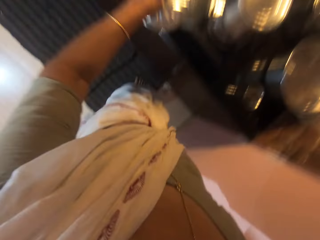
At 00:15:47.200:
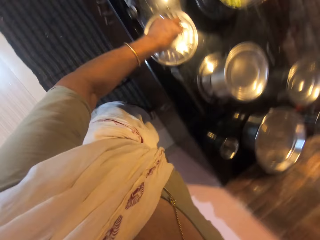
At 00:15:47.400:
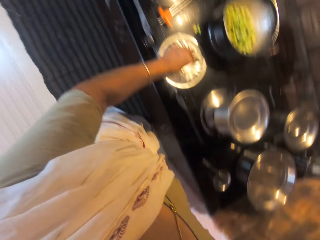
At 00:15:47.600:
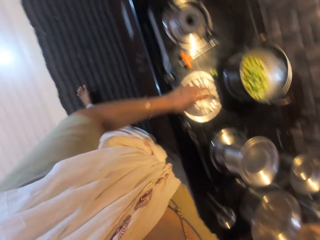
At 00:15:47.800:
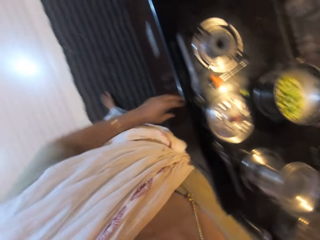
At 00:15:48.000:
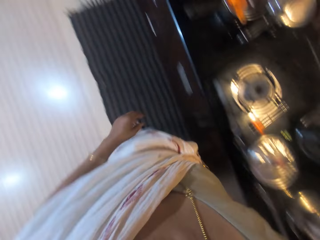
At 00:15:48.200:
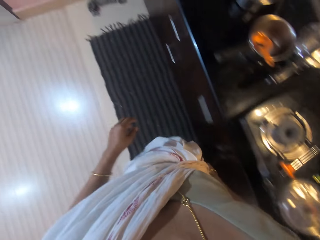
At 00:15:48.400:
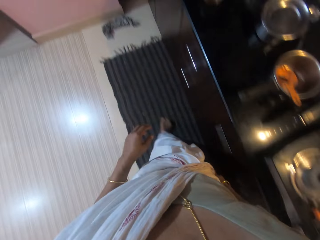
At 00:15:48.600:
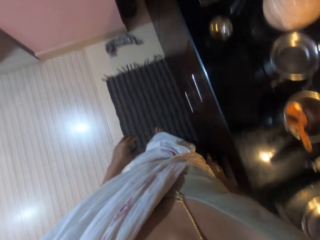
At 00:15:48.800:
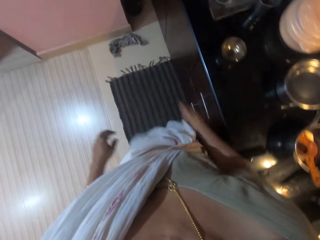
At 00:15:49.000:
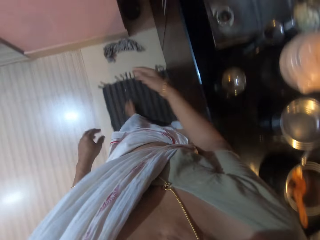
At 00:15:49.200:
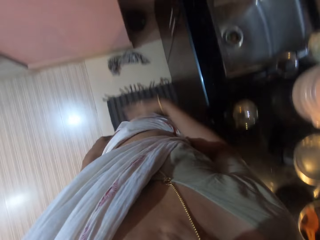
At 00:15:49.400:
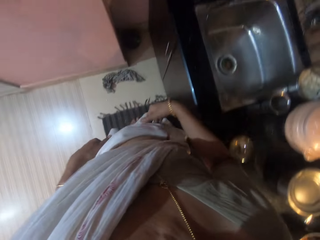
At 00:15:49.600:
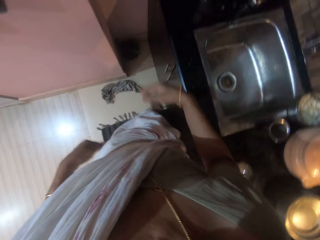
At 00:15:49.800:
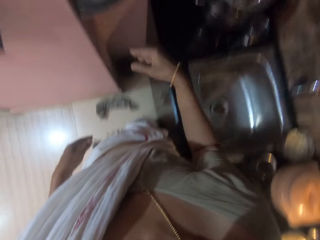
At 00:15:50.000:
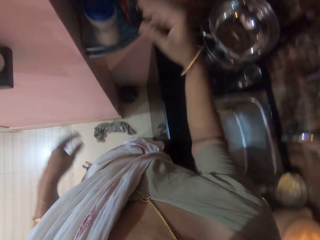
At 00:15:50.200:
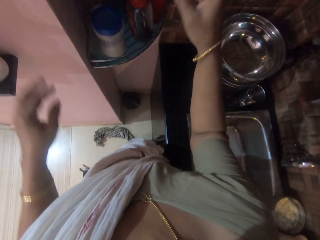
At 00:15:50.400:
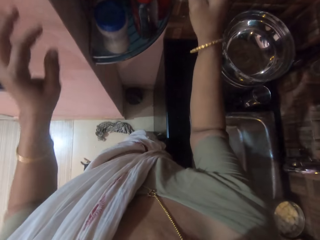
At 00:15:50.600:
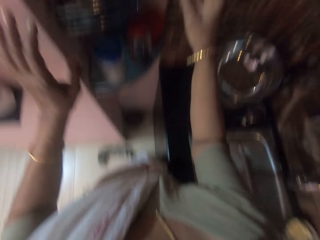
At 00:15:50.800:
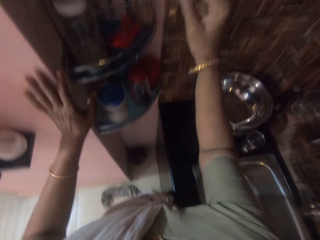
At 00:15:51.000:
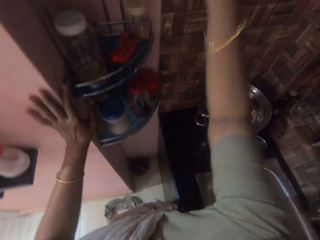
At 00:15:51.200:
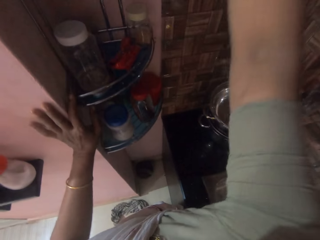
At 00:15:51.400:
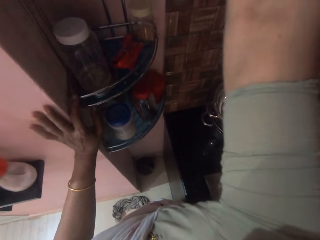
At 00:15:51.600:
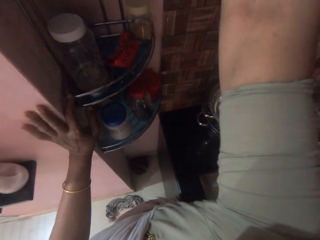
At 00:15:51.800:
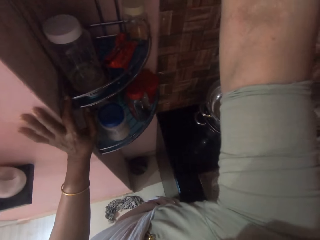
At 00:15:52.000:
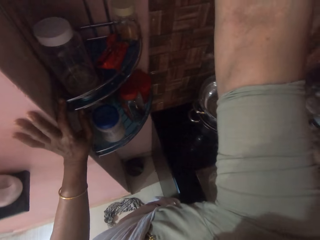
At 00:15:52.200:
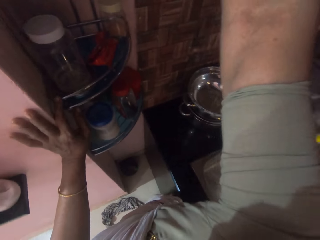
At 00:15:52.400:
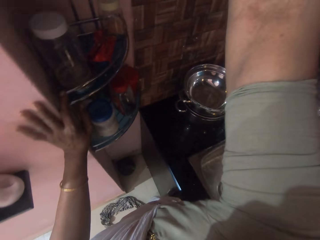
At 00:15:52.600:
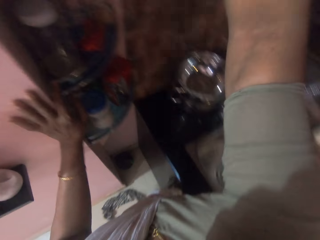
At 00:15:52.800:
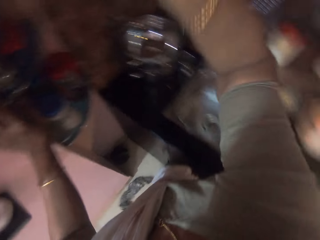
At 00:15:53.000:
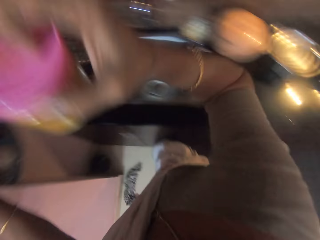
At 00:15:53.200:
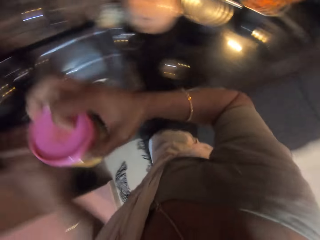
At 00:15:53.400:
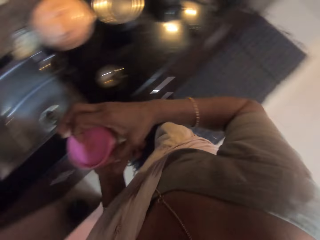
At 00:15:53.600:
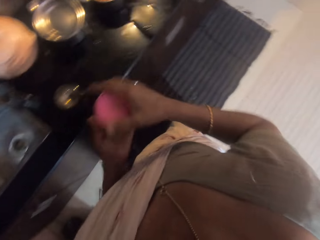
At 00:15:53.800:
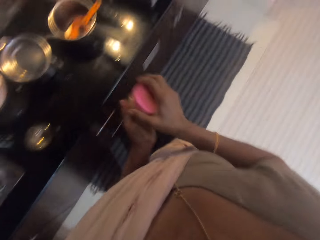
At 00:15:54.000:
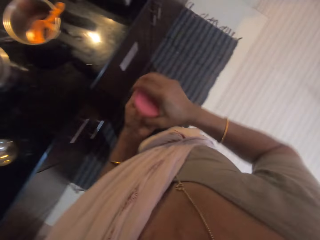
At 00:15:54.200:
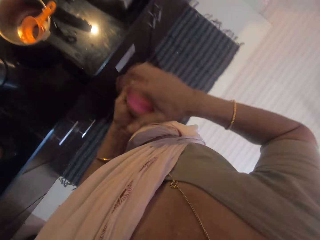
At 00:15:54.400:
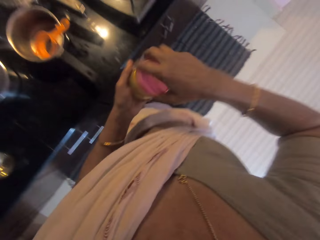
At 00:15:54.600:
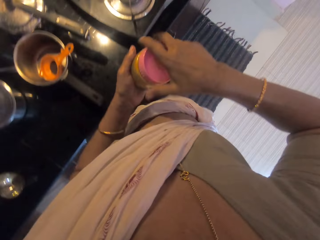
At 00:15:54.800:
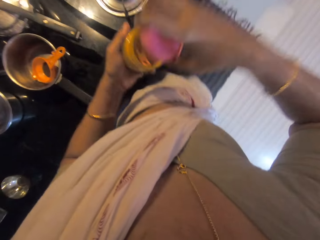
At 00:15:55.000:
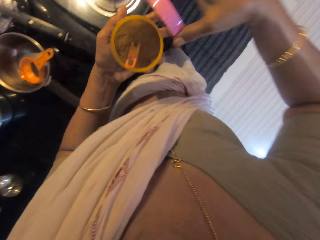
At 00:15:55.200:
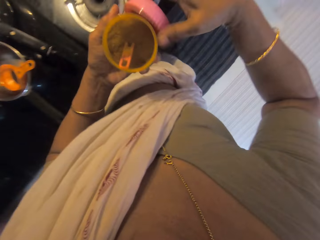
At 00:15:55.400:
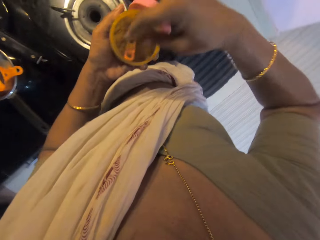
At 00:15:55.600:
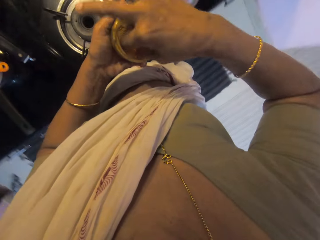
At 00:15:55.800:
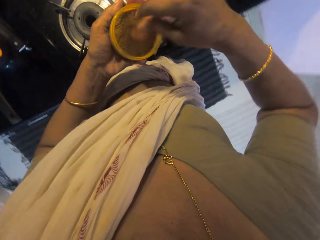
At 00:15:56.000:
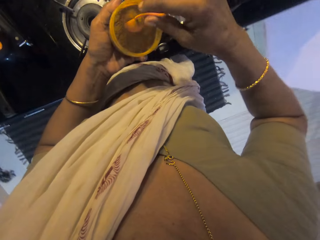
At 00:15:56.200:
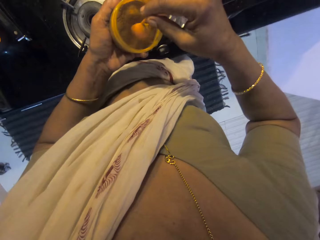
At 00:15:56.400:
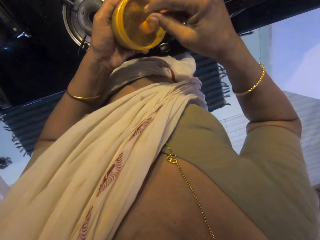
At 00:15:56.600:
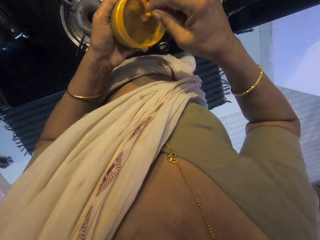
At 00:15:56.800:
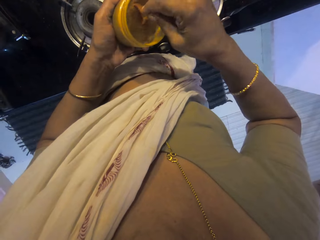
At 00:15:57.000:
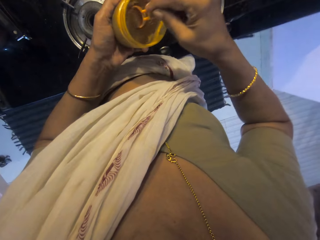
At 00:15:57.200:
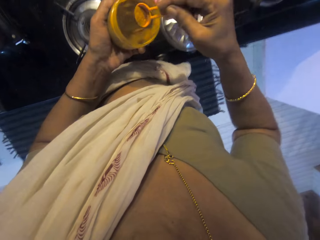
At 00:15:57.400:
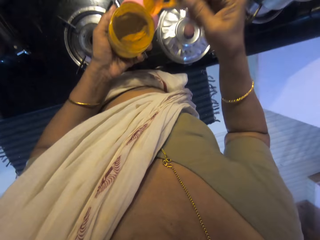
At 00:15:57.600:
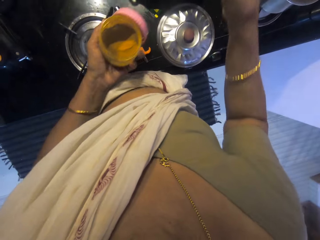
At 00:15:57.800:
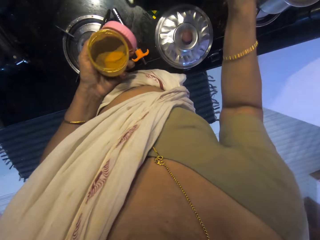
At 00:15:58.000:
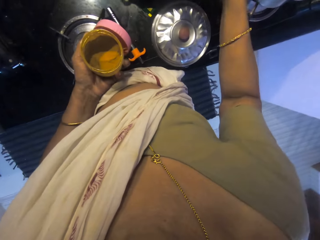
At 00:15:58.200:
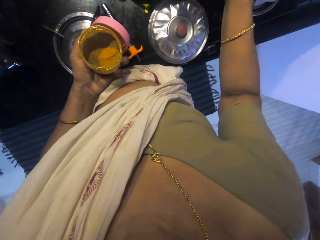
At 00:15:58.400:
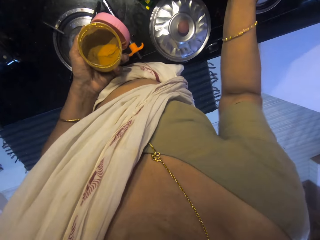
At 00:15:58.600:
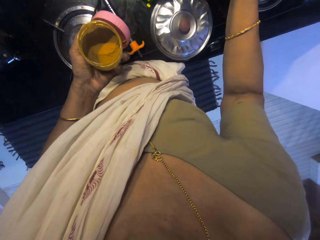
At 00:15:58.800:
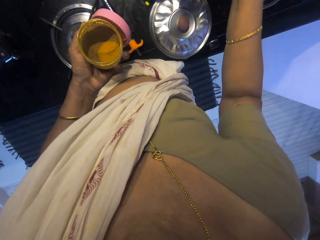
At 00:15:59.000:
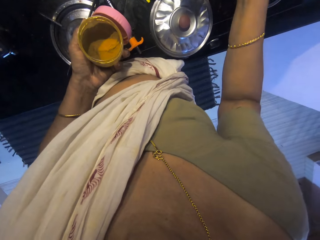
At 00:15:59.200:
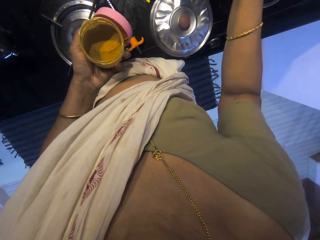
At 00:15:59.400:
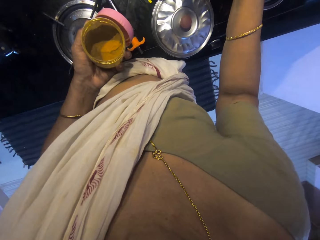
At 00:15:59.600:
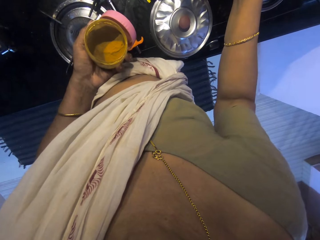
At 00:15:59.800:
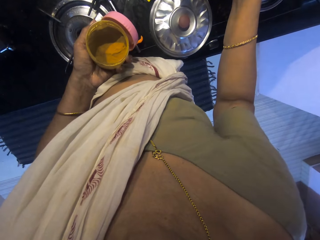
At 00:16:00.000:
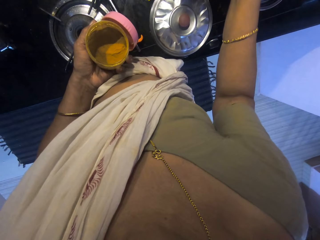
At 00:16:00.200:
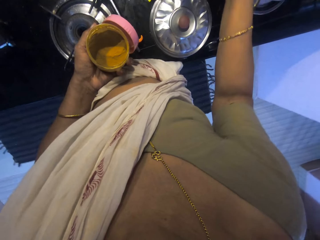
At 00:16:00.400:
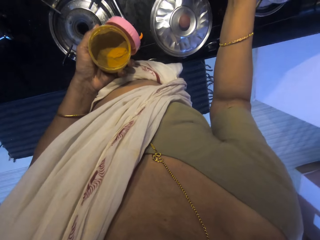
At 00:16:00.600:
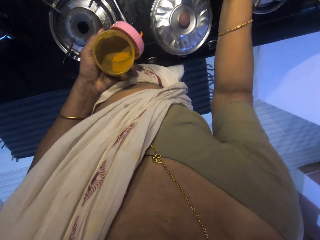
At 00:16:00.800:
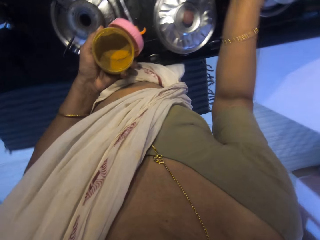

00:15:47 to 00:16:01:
The camera wearer walks towards the cabinet. She puts the pot cover on the cooker with her left hand. She walks towards the cupboard. She touches a wall with her left hand. She takes a jar of ground nutmeg from a shelf on the wall with her right hand. She holds the jar of ground nutmeg in her right hand with her left hand. She removes the cover of the jar of ground nutmeg in her left hand with her right hand. She moves along the cabinet. She puts the cover of the jar of ground nutmeg into her right hand with her left hand. She takes a spoon from the jar of ground nutmeg in her left hand with her right hand. She scoops ground nutmeg out of the jar of ground nutmeg in her left hand with the spoon in her right hand. She pours the ground nutmeg in the spoon into the pot on the cooker with her right hand.

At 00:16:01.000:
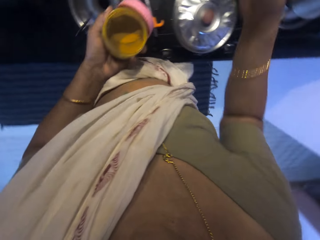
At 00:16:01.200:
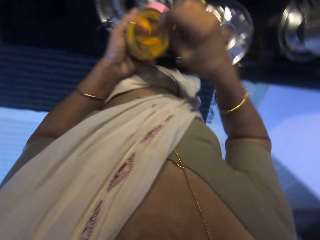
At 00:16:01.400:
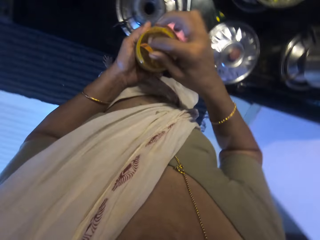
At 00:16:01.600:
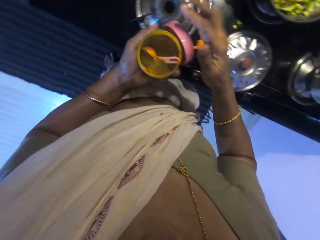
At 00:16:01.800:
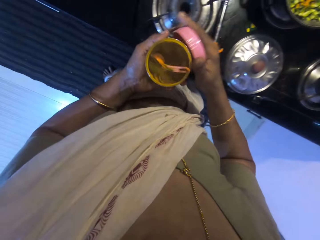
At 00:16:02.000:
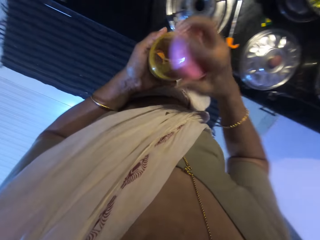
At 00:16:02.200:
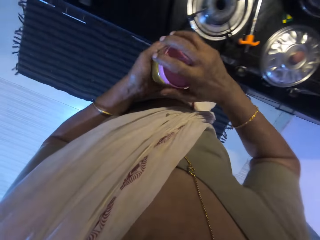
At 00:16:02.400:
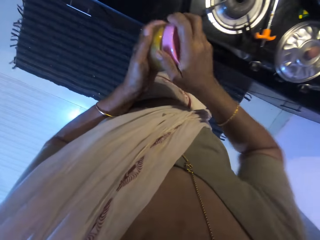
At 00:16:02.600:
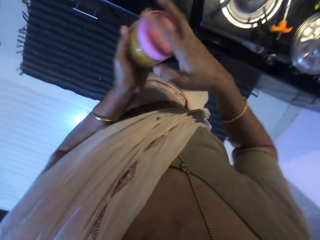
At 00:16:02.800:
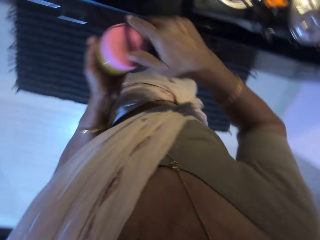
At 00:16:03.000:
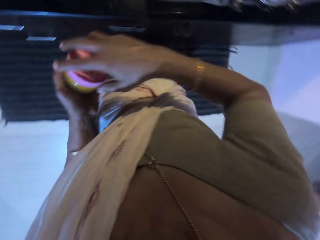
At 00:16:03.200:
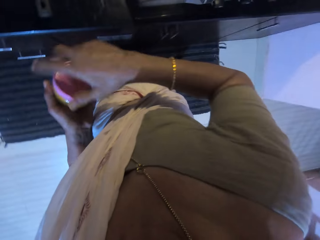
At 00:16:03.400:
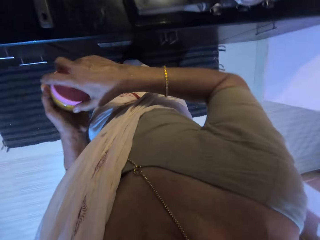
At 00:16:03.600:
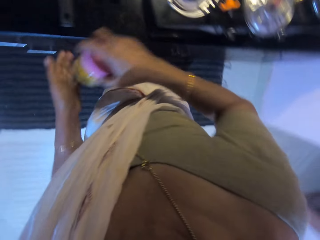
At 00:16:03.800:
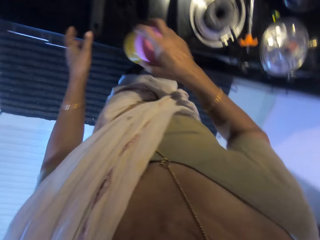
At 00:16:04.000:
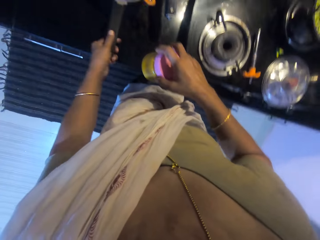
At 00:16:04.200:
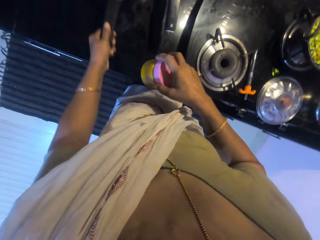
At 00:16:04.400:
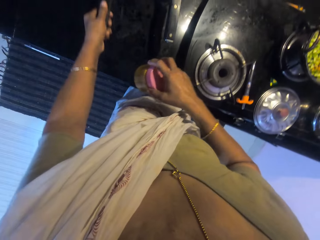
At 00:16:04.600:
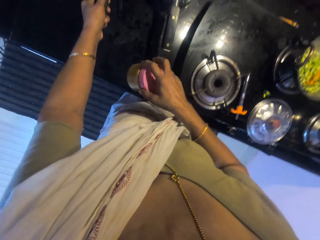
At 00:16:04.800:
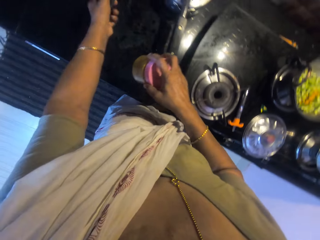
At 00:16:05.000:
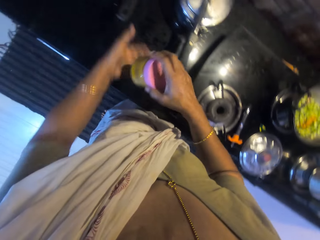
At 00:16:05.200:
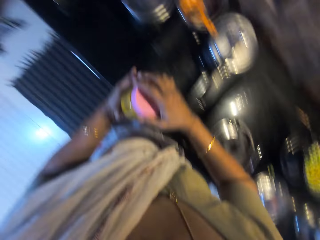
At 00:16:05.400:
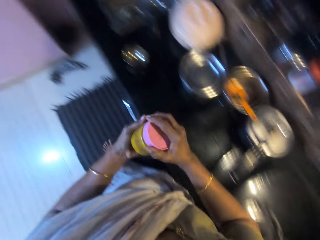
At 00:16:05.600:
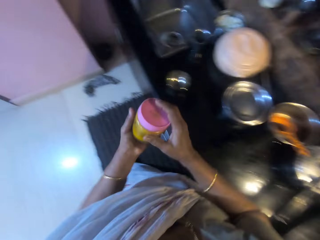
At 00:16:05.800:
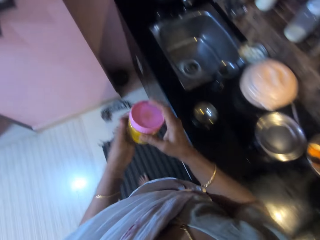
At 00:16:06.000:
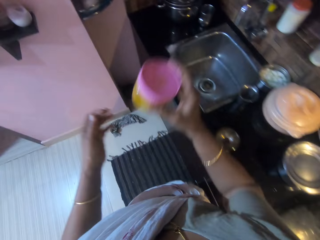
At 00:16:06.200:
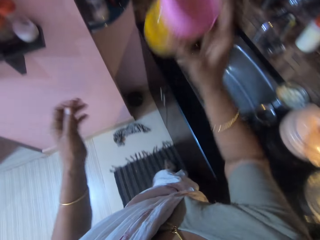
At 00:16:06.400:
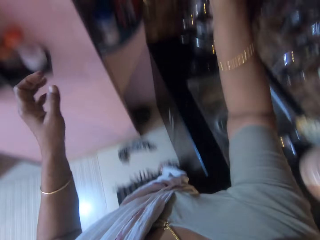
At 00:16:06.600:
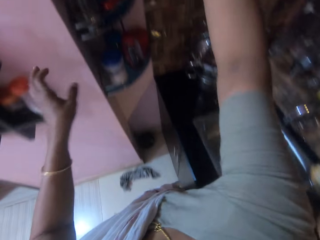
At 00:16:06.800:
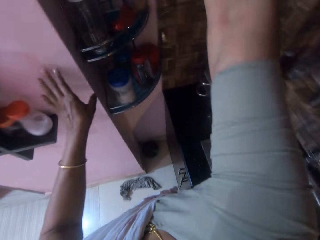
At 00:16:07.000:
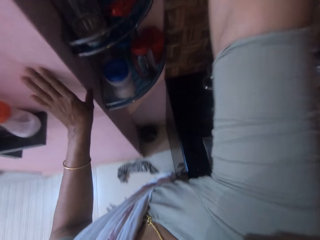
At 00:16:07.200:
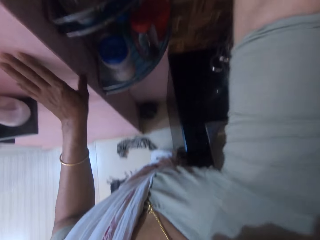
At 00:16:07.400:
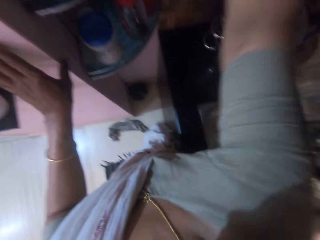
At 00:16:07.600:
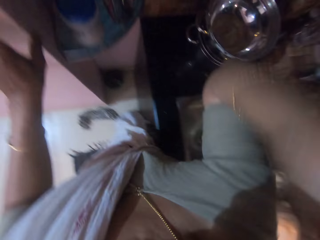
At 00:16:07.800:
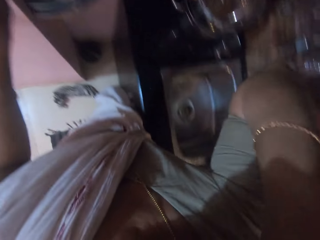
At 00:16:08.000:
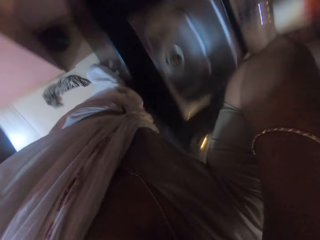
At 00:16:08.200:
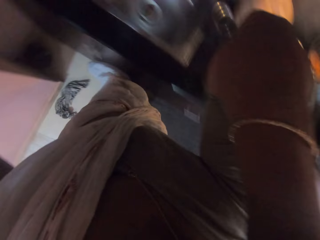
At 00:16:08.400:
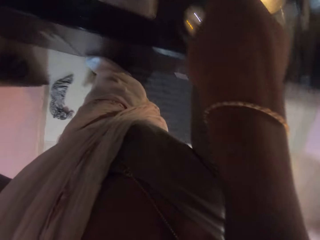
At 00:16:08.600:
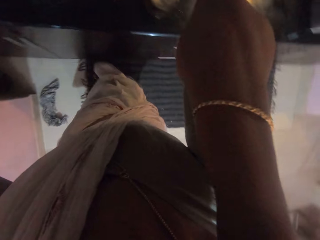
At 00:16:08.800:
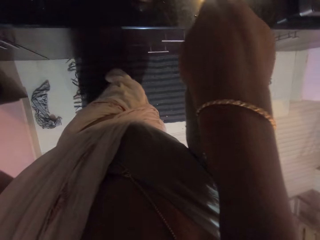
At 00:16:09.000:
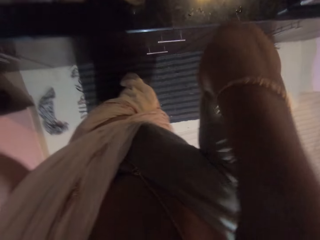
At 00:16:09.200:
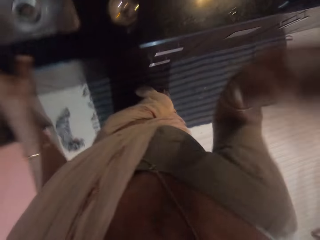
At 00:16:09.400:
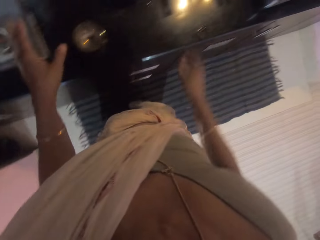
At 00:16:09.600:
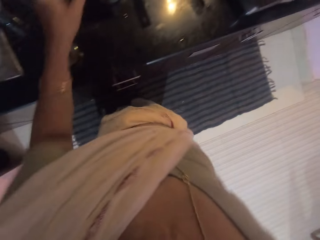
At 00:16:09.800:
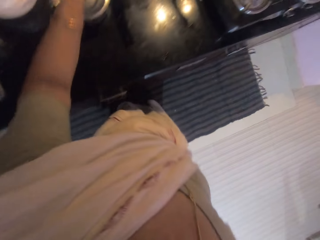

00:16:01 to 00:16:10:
The camera wearer puts the spoon into the jar of ground nutmeg in her left hand with her right hand. She takes the cover of the jar of ground nutmeg from her left hand with her right hand. She covers the jar of ground nutmeg in her left hand with the cover in her right hand. She takes the jar of ground nutmeg from her left hand with her right hand. She shifts a pot on the countertop with her left hand. She holds the jar of ground nutmeg in her right hand with her left hand. She puts the jar of ground nutmeg on the shelf on the wall with her right hand. She puts her left hand on the wall. She touches her hair with her right hand. She looks around.
